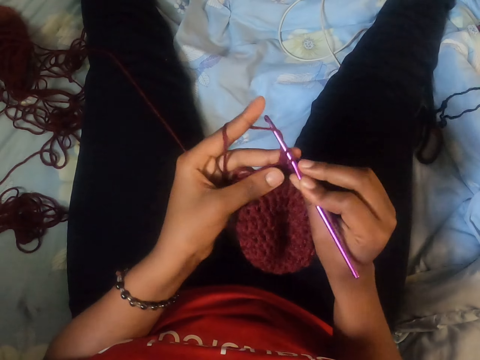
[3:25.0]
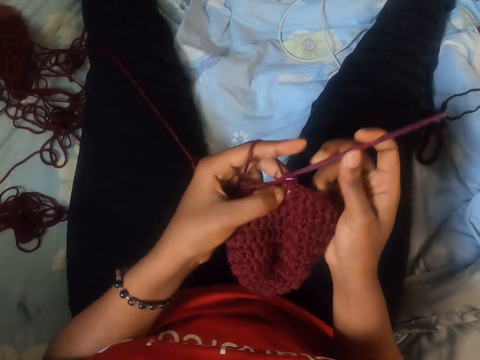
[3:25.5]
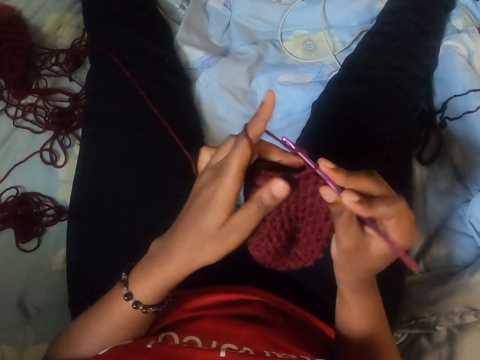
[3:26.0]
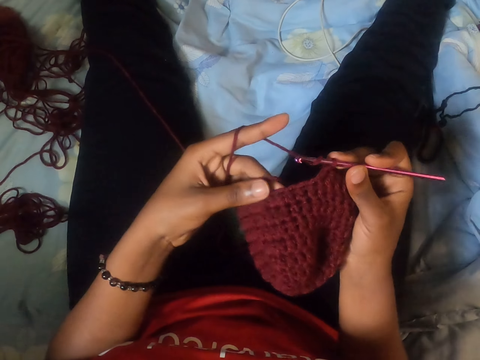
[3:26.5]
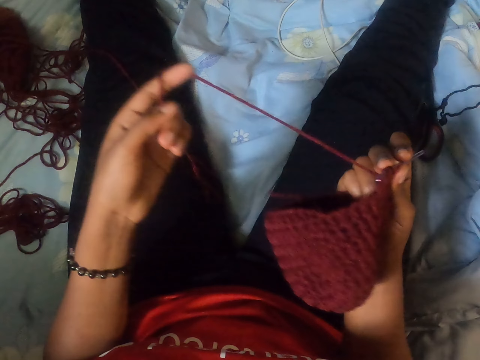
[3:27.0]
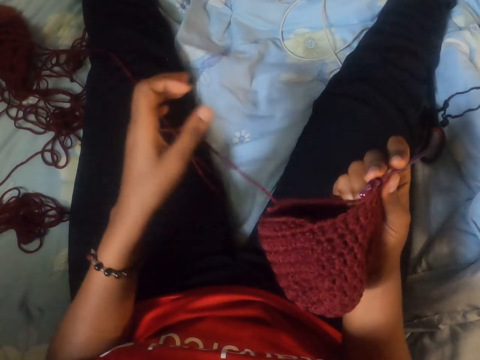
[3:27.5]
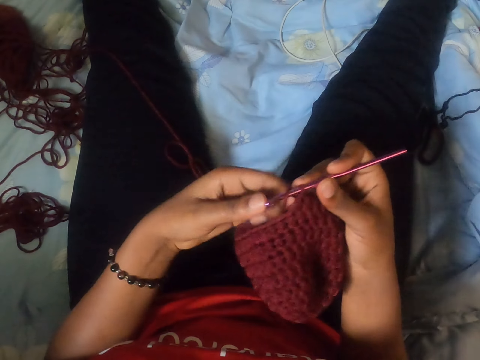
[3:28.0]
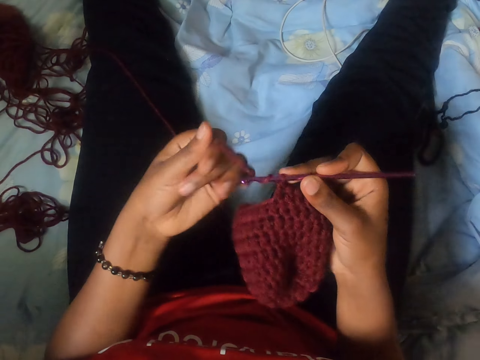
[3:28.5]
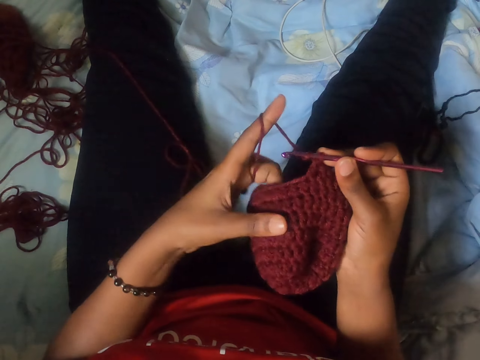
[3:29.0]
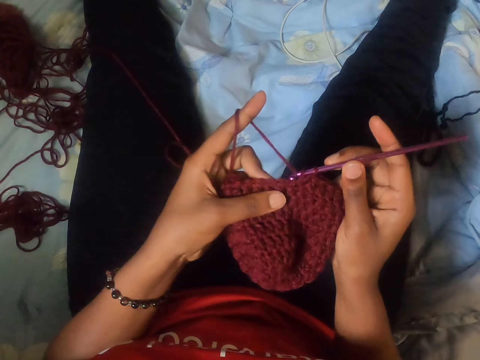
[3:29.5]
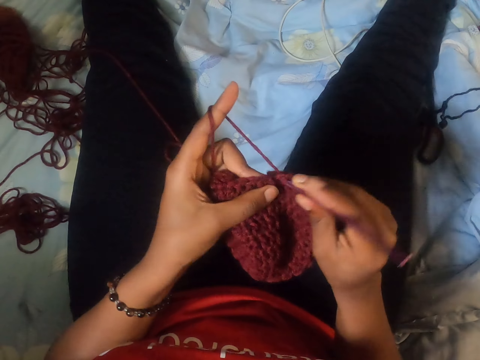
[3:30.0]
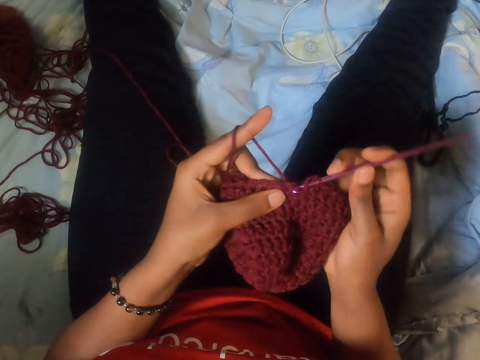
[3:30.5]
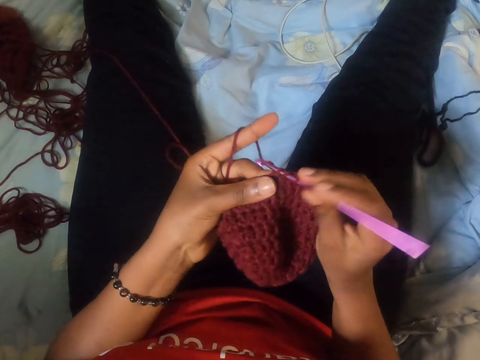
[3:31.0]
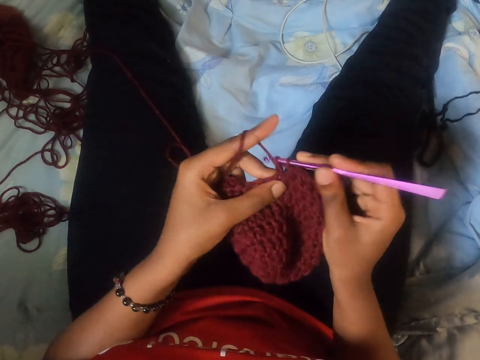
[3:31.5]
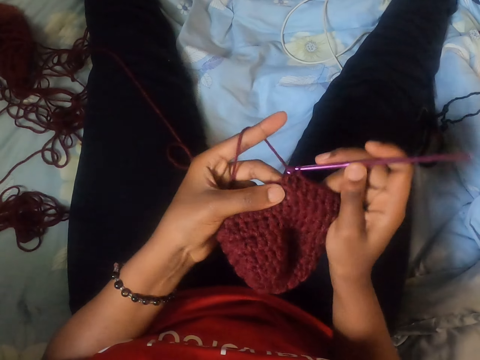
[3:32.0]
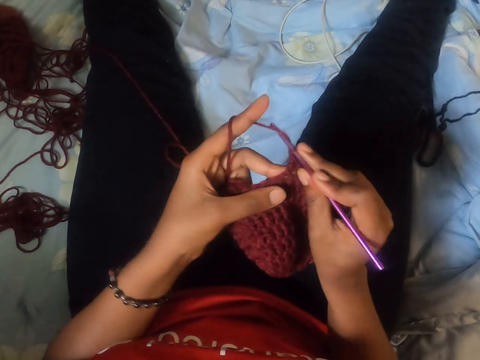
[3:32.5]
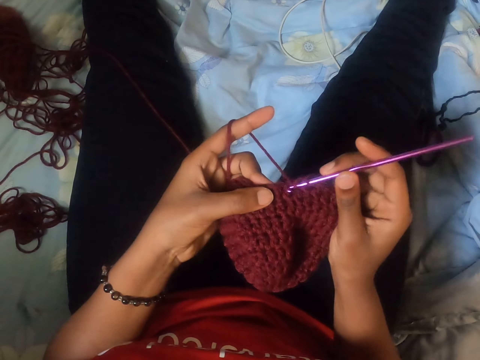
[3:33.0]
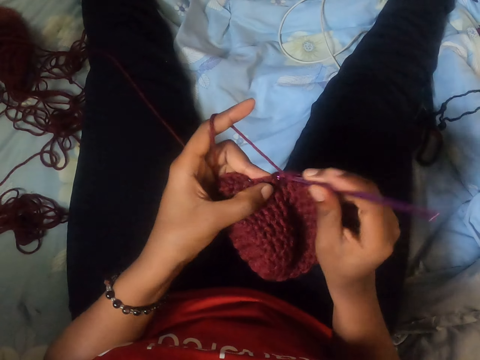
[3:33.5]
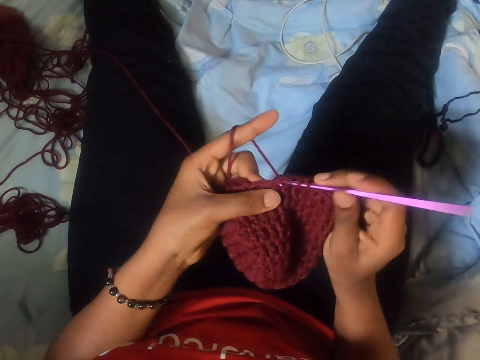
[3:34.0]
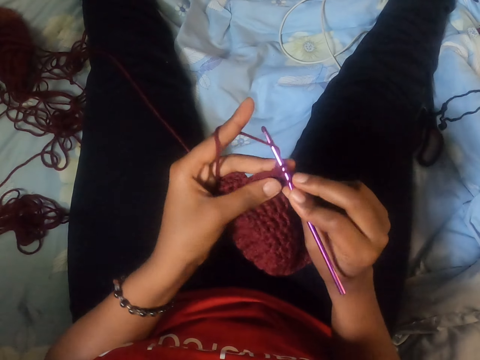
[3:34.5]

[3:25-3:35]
The camera wearer pulls the yarn or thread with her left hand. She rolls the thread on the finger. She knits with a crochet hook.

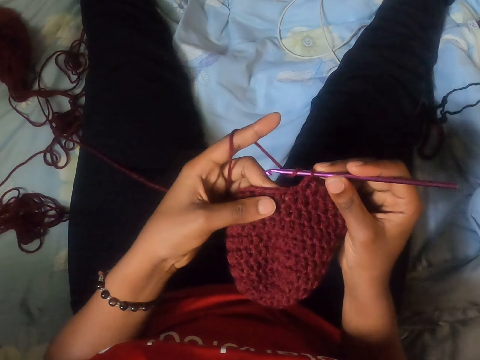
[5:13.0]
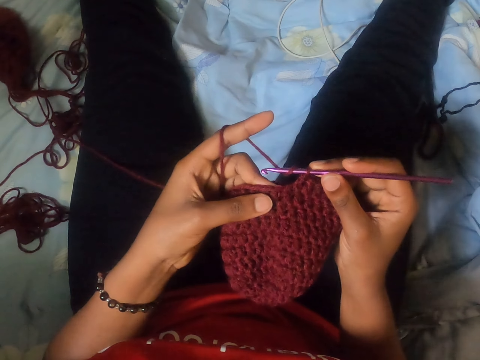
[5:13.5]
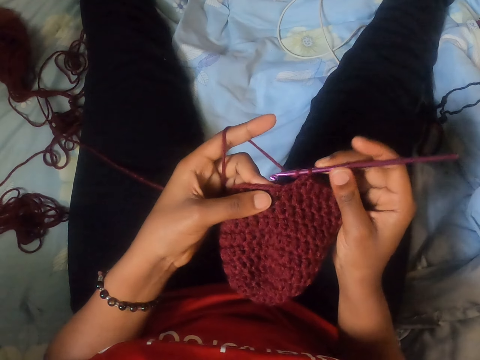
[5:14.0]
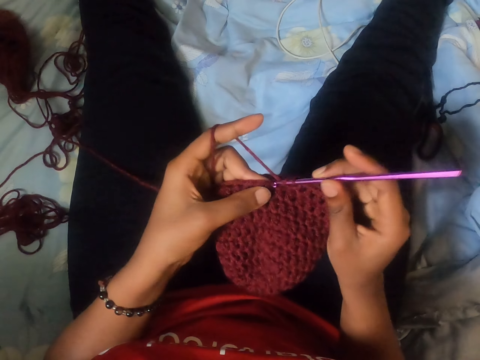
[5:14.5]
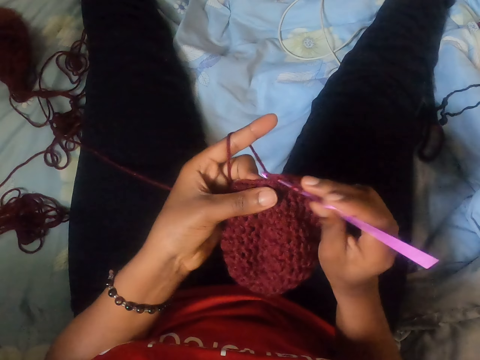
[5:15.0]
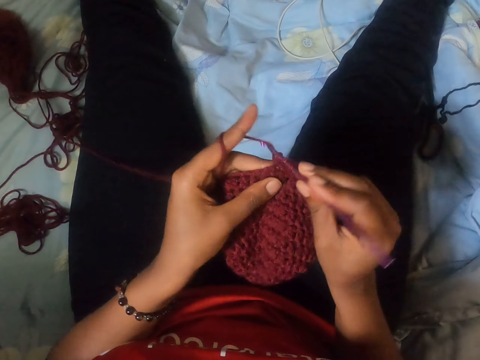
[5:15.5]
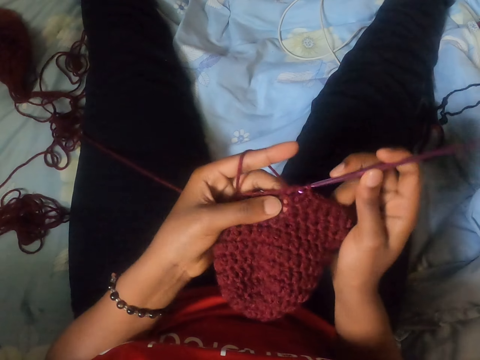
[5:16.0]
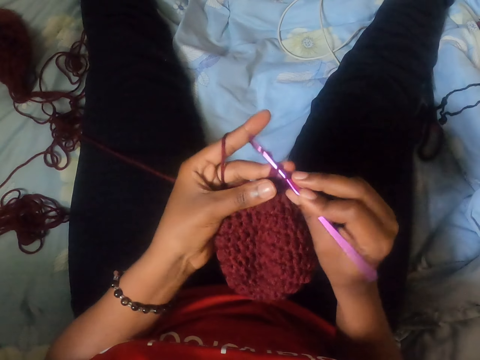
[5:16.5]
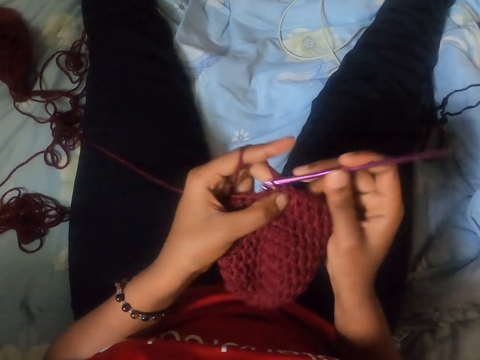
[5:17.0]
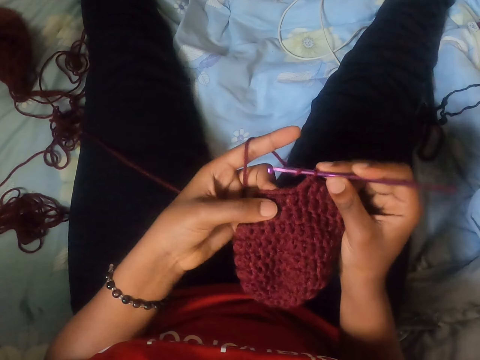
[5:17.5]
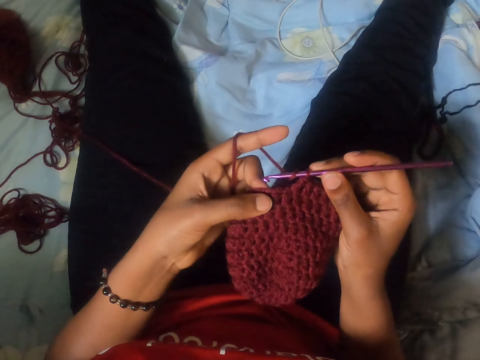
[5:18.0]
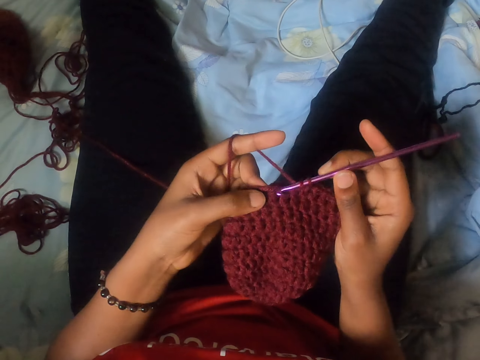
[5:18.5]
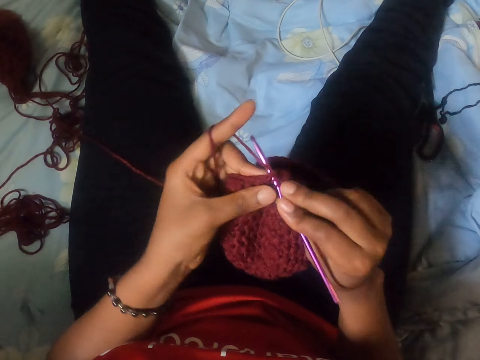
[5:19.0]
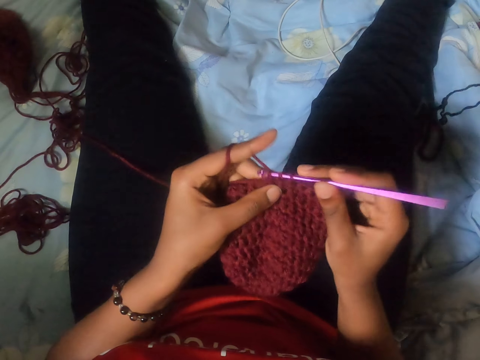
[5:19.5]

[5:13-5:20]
The camera wearer crochets the yarn with the crochet hook in her right hand.

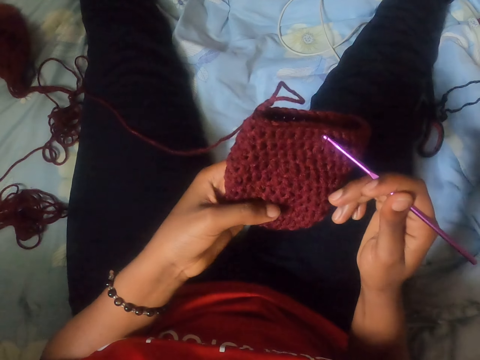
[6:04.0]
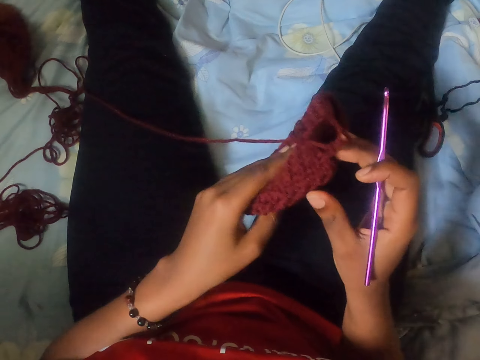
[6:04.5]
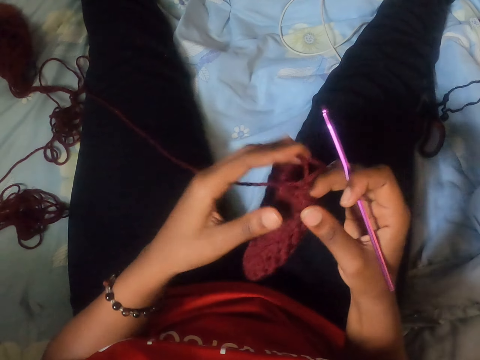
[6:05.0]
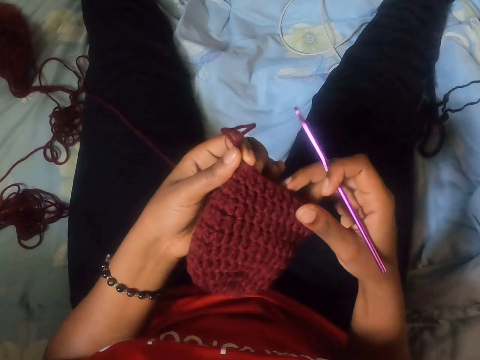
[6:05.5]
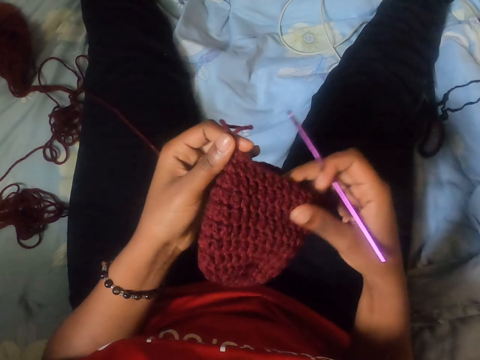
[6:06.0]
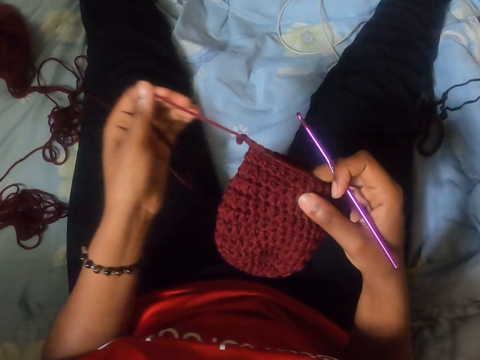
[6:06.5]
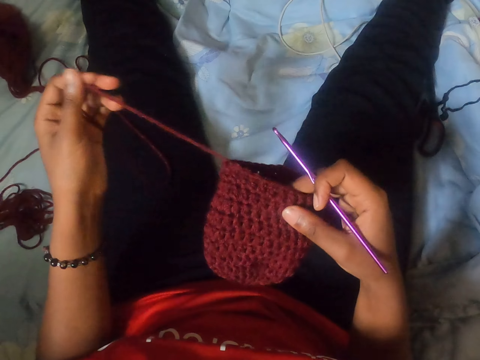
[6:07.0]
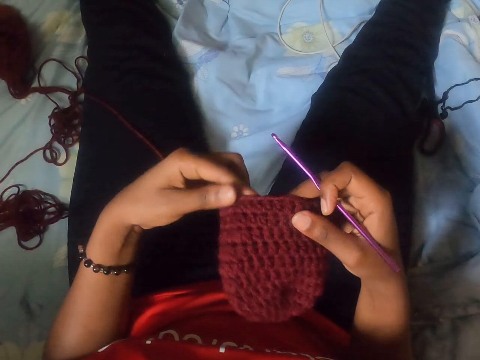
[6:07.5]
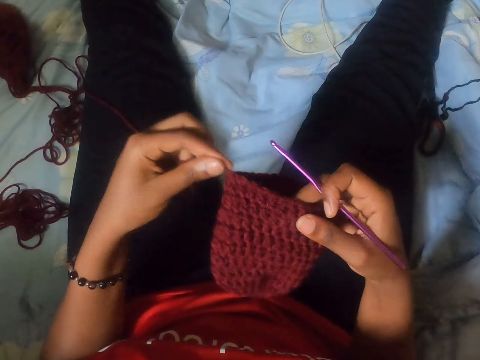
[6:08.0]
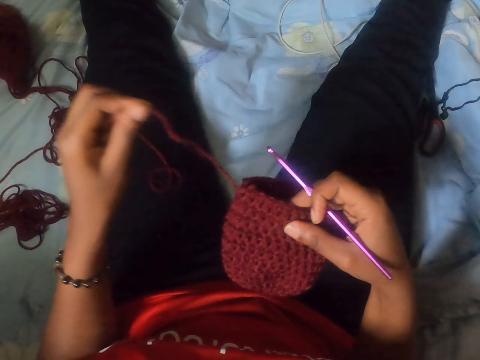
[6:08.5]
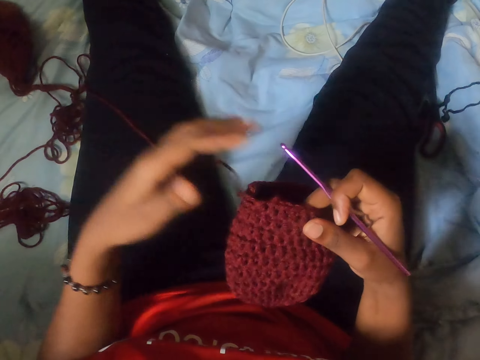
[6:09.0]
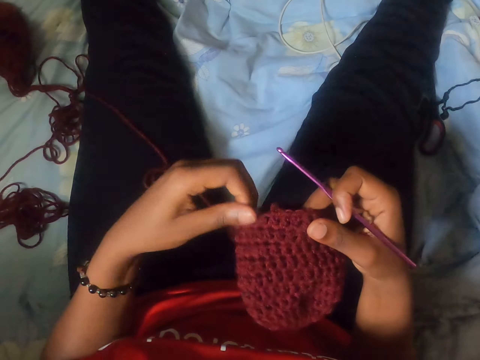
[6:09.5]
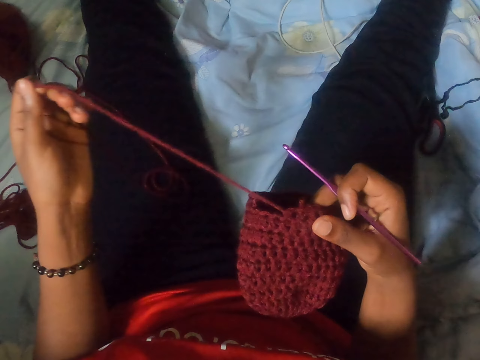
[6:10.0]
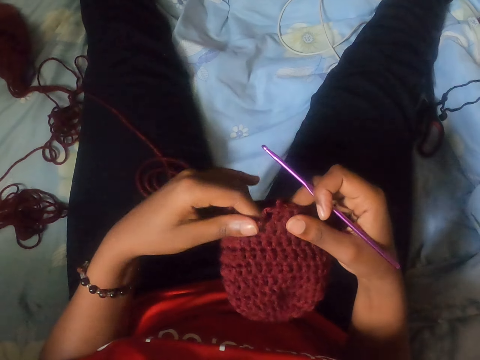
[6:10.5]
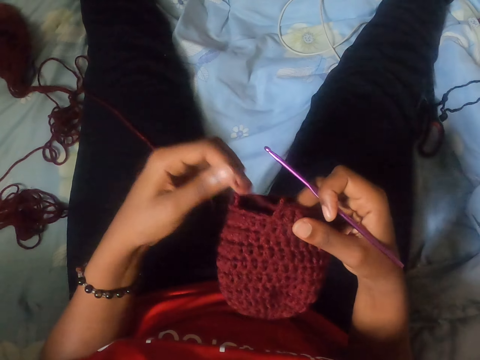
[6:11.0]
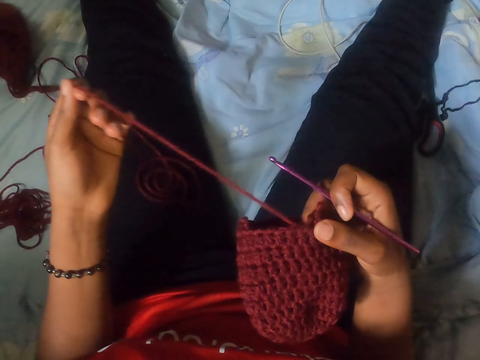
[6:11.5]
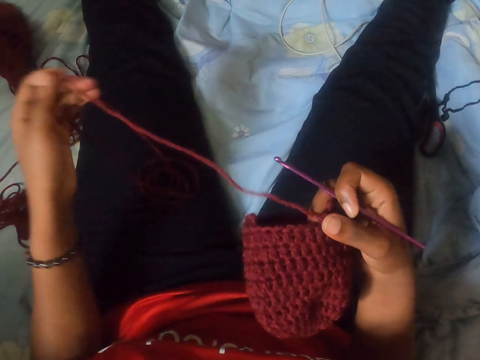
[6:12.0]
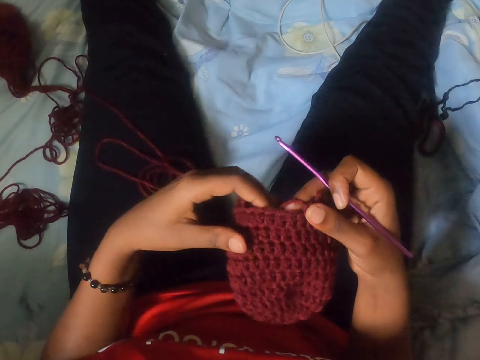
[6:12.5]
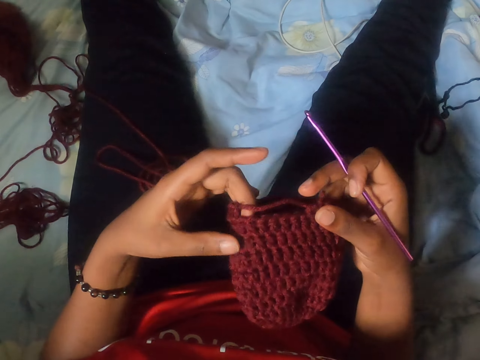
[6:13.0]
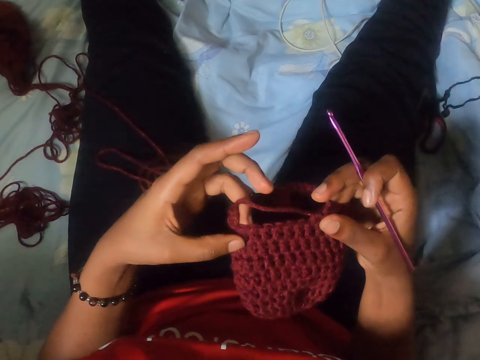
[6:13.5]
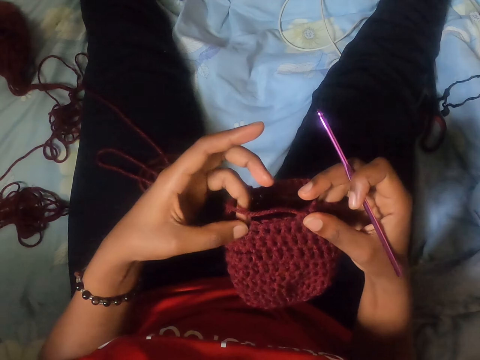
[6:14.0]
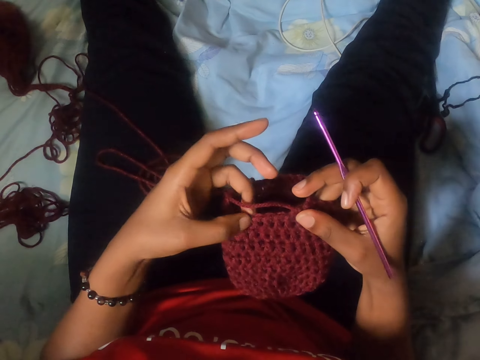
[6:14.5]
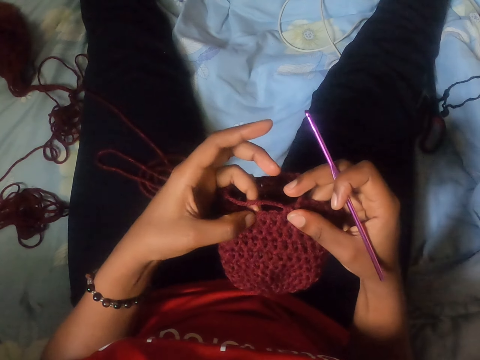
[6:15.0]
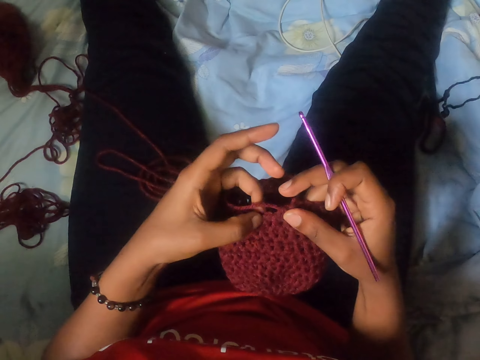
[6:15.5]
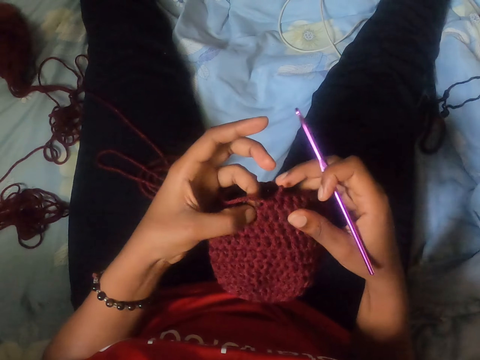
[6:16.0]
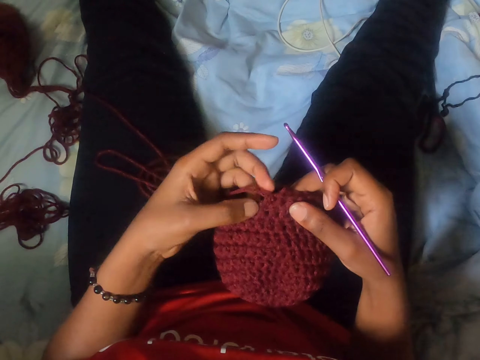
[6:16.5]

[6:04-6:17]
The camera wearer checks the woven stitch. She holds the crocheted yarn with both hands. She holds the crochet hook with her right hand. She loosens the crocheted yarn in her right hand with her left hand. She pulls the thread. She checks the woven stitch. She counts the woven stitch. She taps her left fingers on the crocheted yarn in her right hand.
